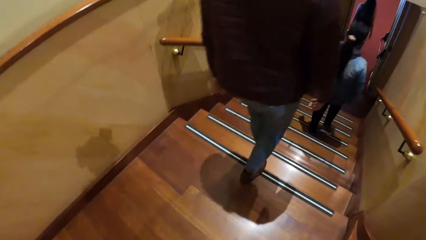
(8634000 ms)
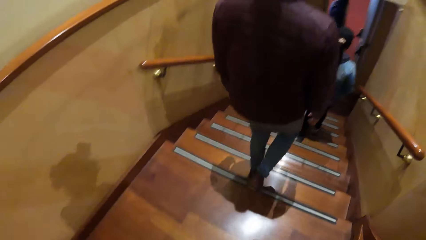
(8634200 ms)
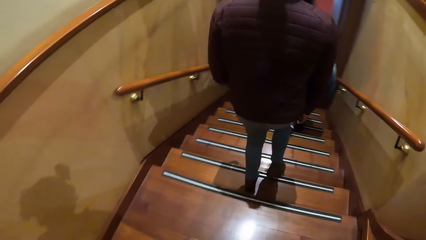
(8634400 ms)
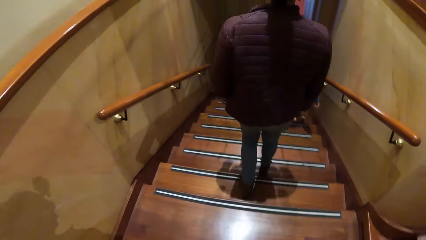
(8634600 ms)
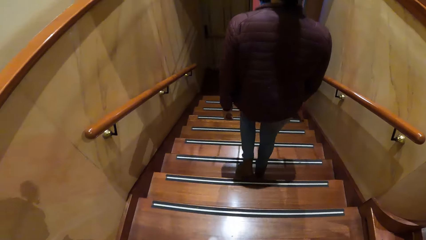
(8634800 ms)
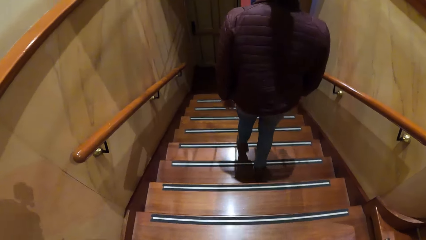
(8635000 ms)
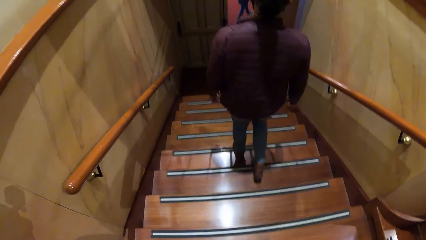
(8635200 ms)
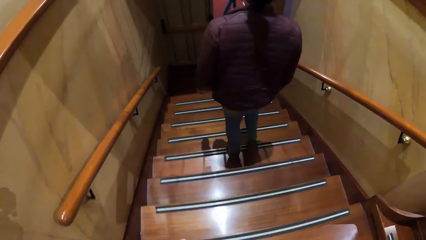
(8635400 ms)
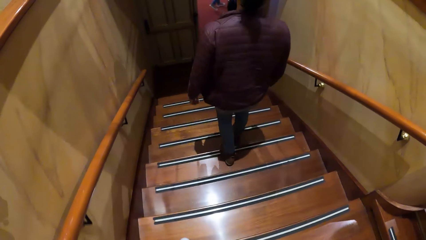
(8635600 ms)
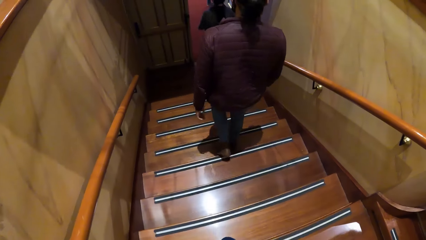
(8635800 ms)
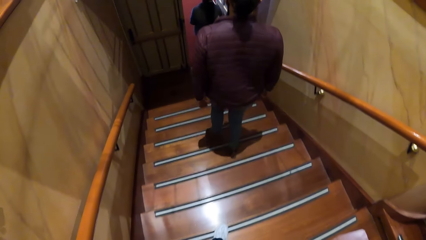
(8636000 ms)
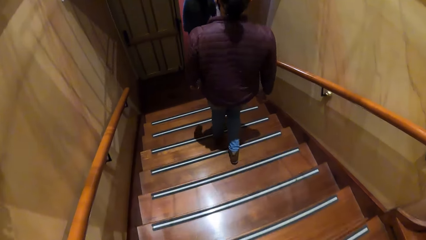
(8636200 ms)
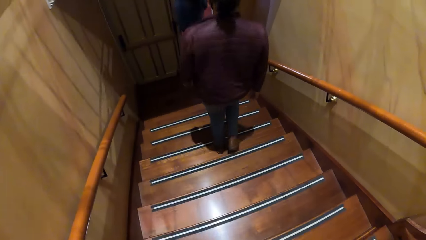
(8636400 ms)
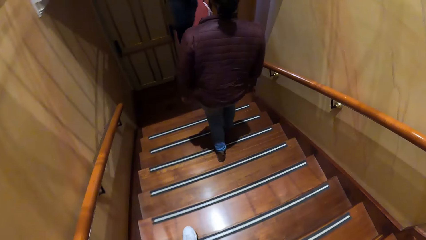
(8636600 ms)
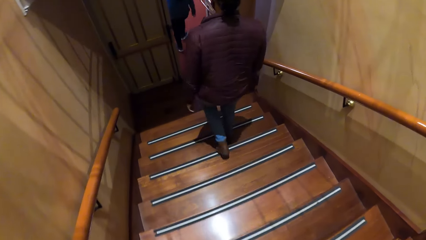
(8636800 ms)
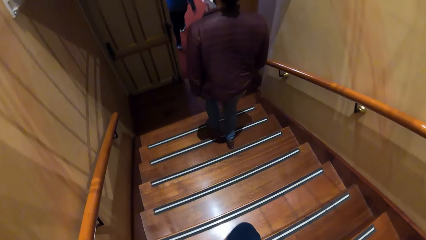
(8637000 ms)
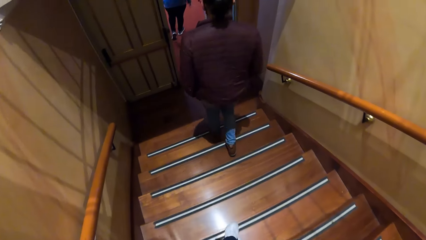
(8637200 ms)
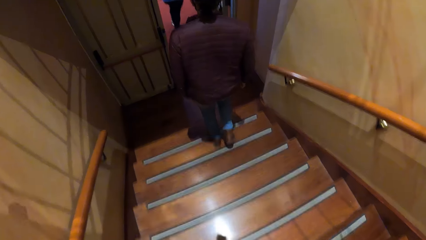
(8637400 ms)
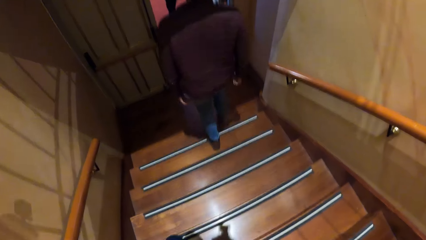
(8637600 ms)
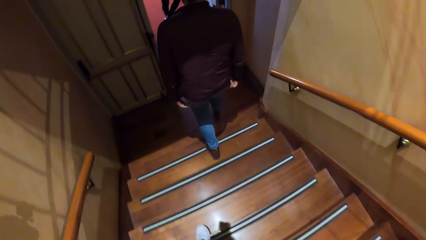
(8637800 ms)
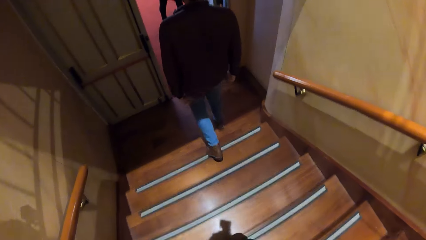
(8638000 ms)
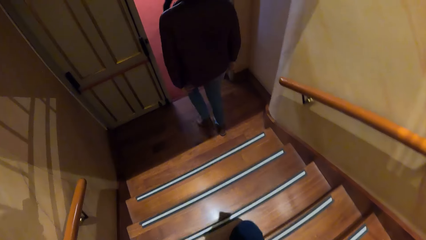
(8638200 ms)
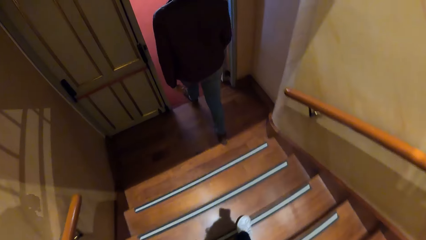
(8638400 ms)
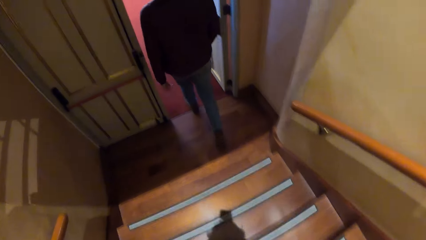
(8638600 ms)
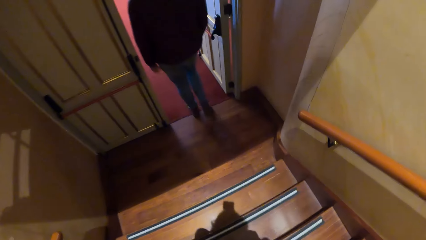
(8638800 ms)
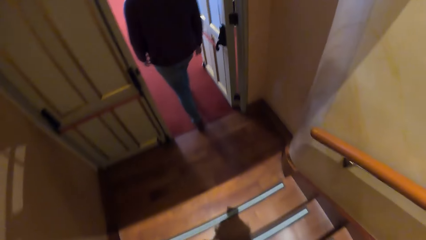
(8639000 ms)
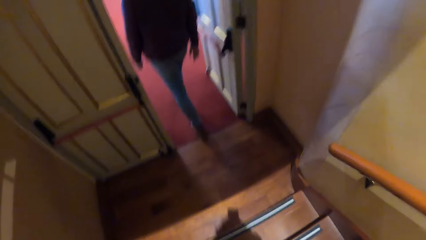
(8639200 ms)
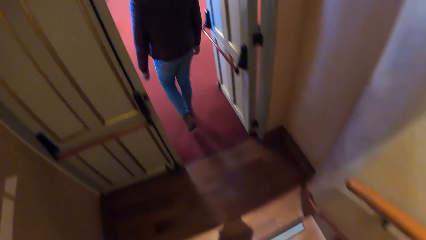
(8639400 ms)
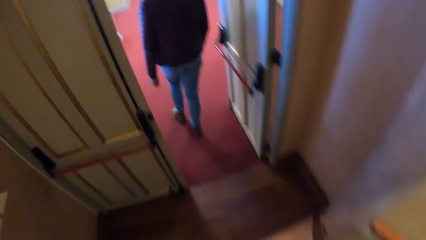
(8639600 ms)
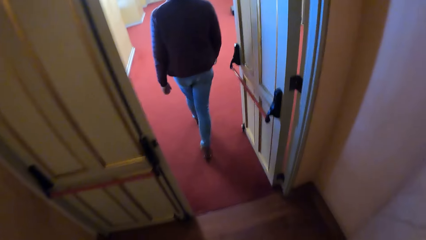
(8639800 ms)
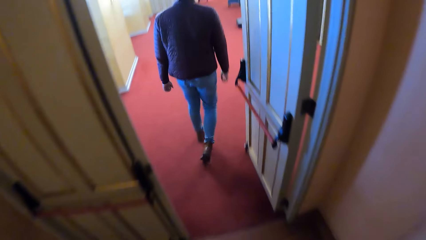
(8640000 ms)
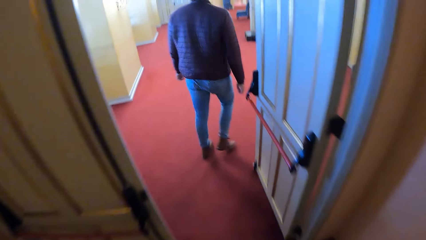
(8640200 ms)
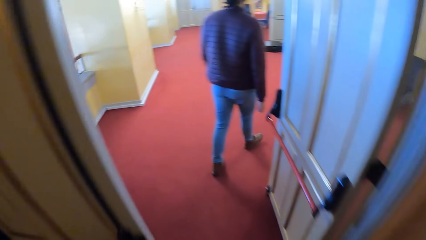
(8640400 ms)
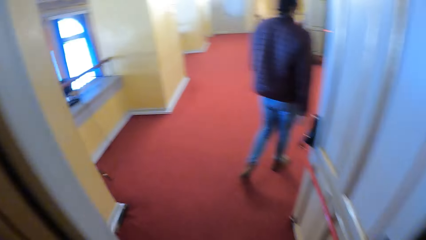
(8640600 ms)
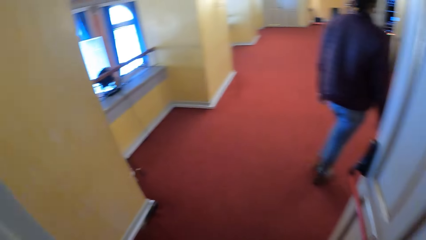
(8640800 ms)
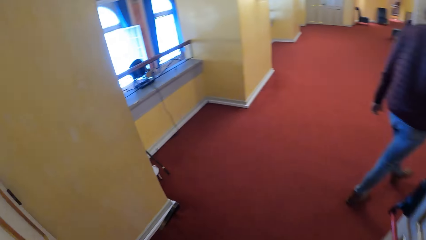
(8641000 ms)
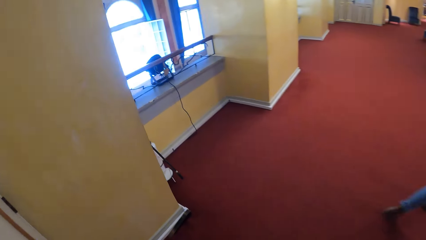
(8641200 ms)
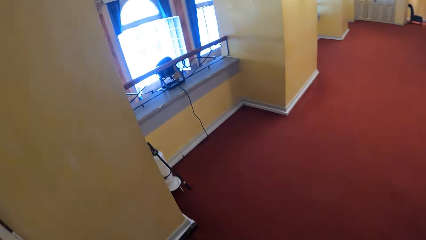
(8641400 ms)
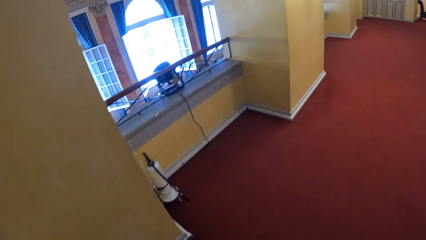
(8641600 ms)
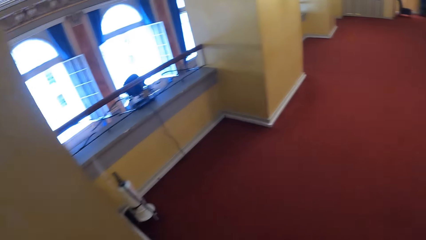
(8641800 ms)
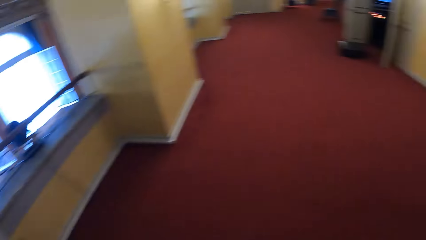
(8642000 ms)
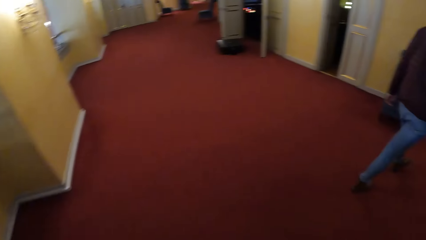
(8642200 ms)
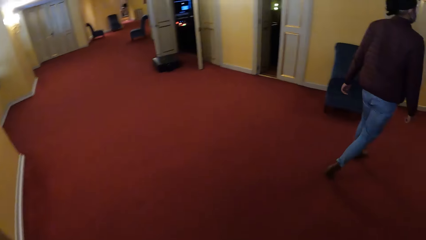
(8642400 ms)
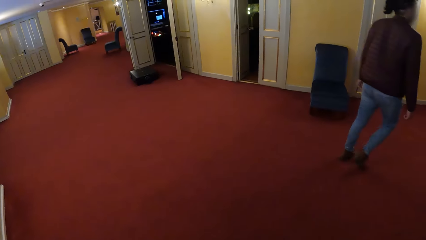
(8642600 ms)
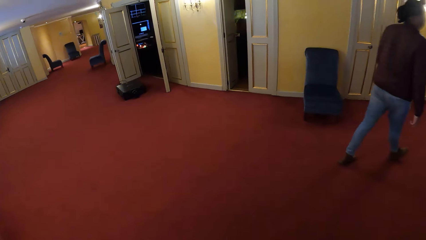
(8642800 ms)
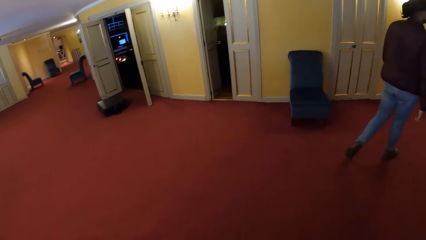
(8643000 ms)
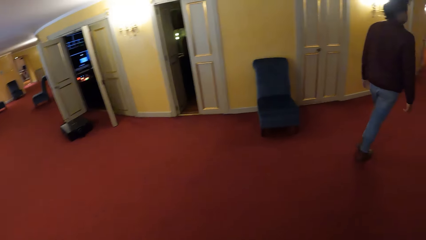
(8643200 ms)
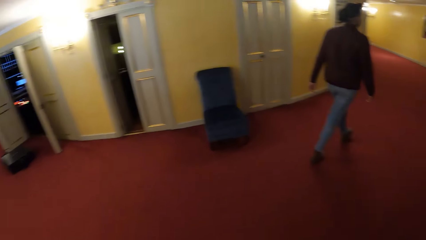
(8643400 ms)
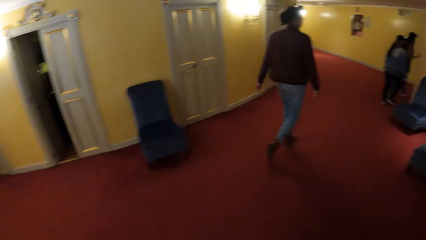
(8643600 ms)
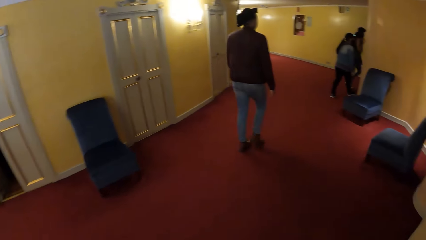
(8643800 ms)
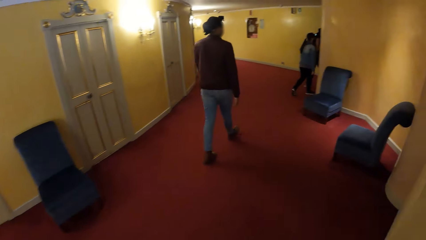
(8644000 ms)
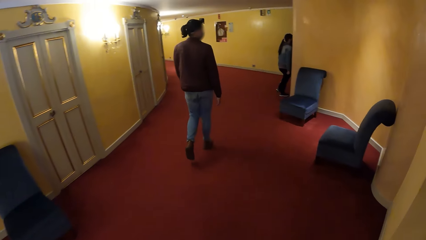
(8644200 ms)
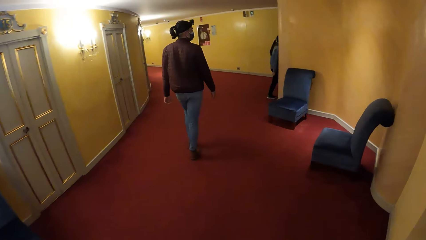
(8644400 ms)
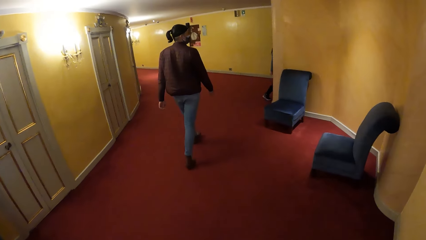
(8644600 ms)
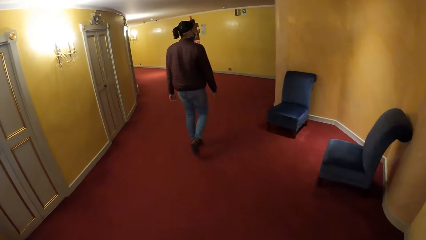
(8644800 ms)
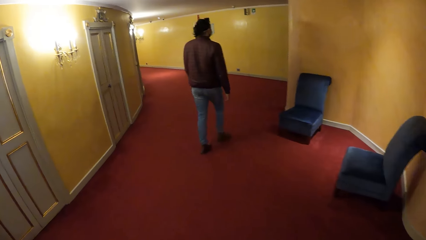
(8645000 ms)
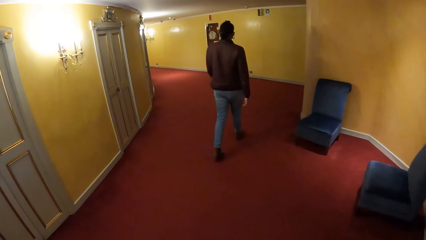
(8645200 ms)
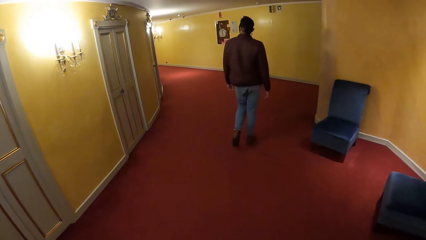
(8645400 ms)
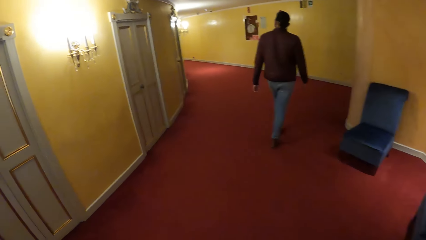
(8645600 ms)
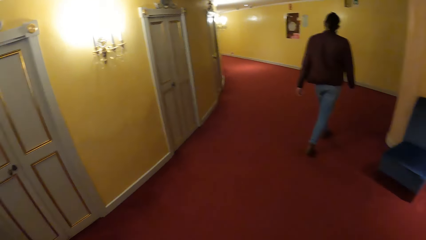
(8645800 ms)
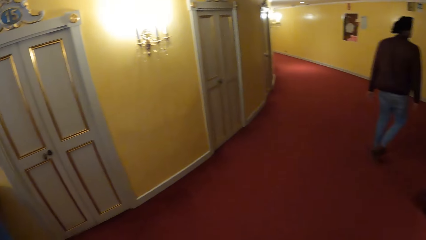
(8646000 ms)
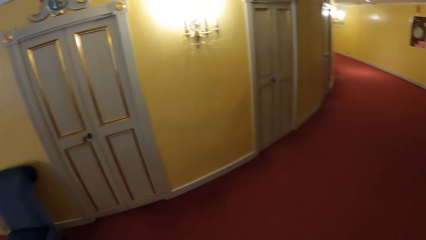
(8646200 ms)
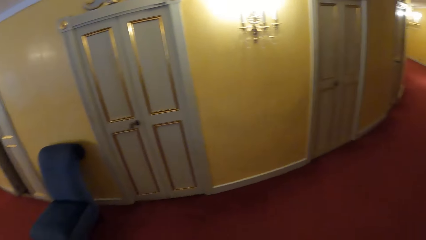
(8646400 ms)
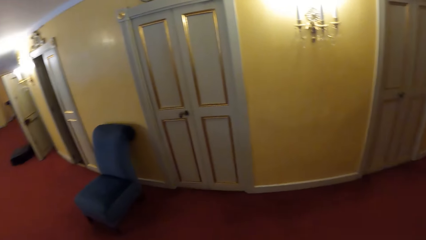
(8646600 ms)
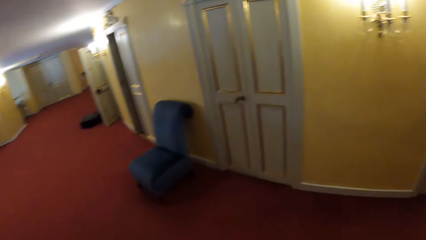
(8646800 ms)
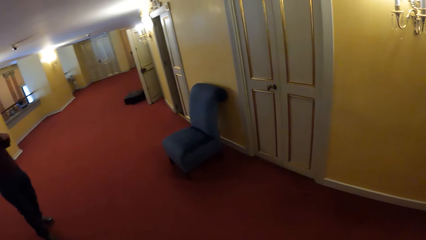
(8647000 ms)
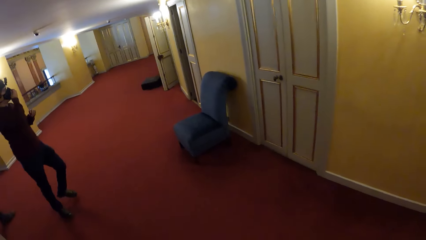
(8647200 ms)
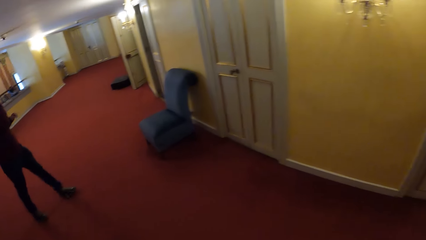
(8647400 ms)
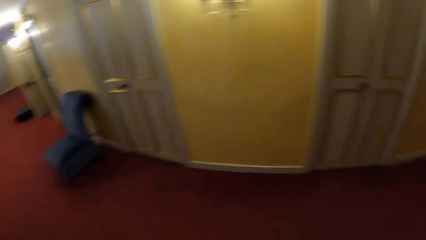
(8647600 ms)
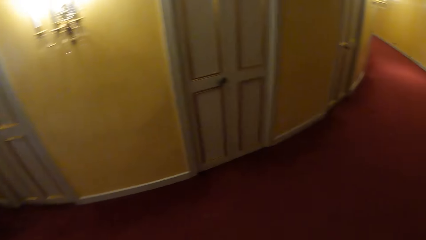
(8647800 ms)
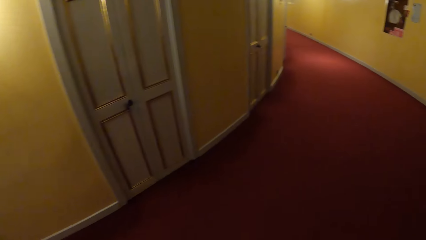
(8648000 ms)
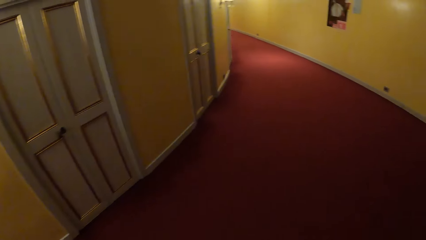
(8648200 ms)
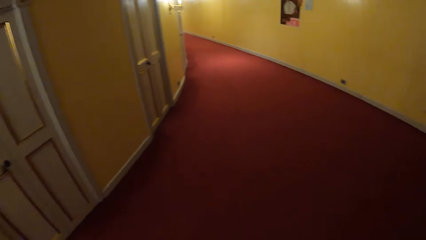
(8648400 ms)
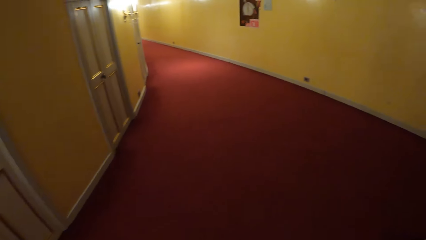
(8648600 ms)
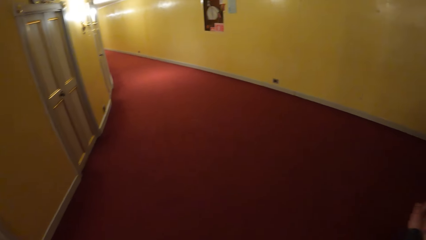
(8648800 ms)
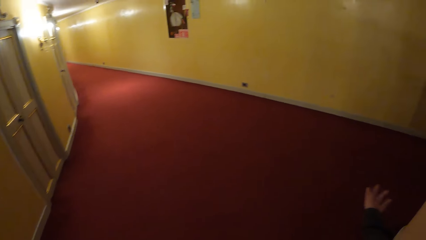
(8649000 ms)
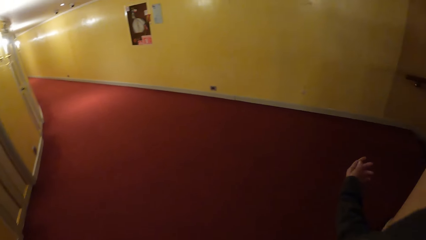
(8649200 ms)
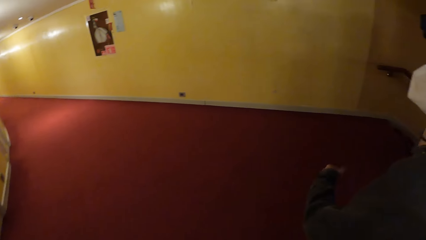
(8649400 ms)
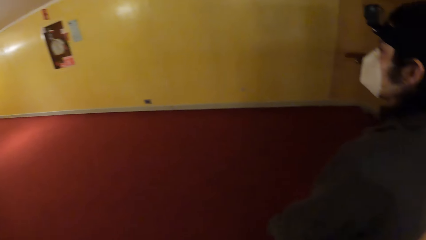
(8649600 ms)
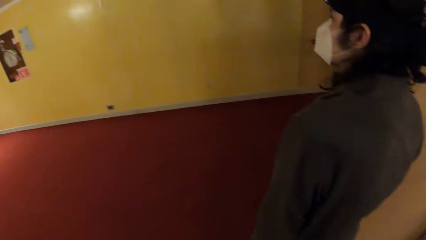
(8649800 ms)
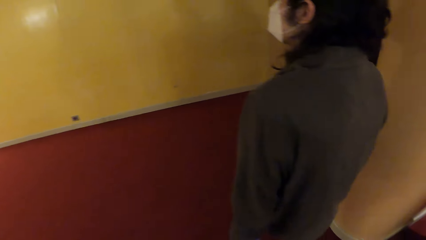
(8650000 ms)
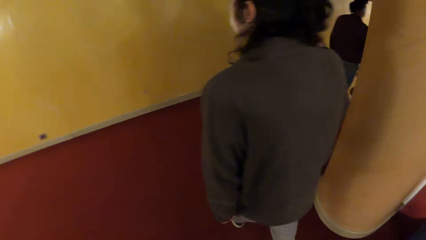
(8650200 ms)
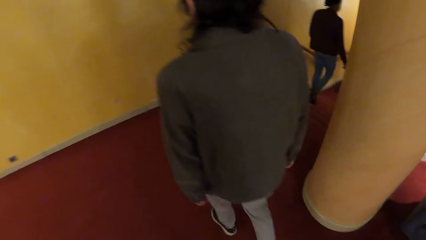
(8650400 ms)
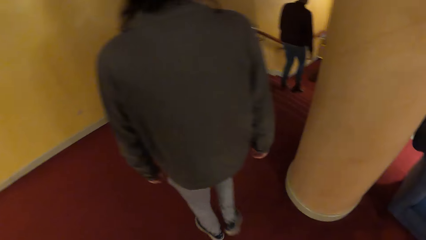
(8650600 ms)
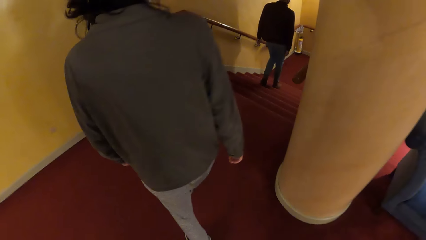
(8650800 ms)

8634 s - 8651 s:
The camera wearer walks. They look around.
